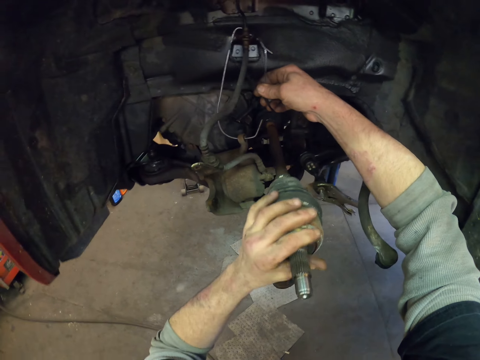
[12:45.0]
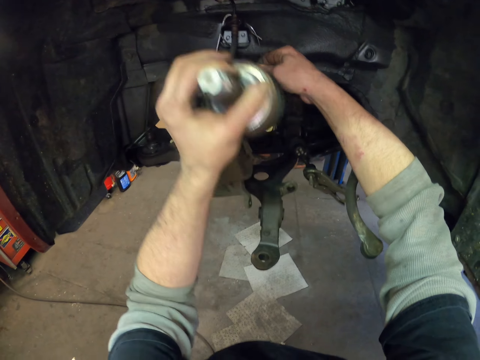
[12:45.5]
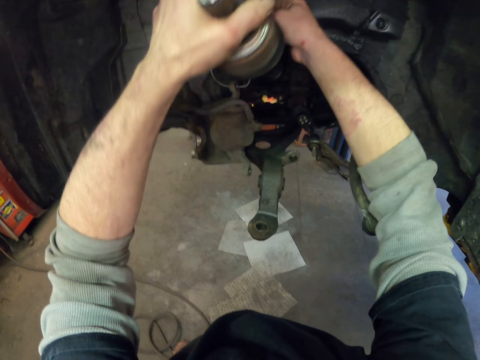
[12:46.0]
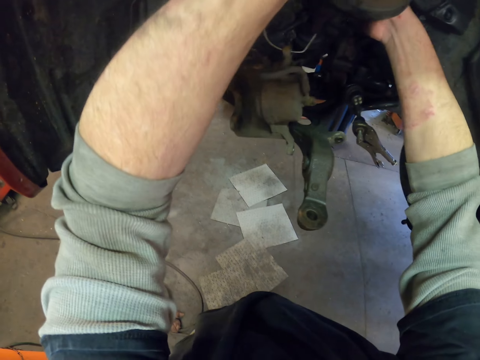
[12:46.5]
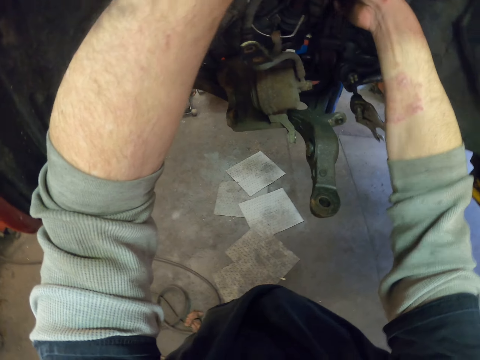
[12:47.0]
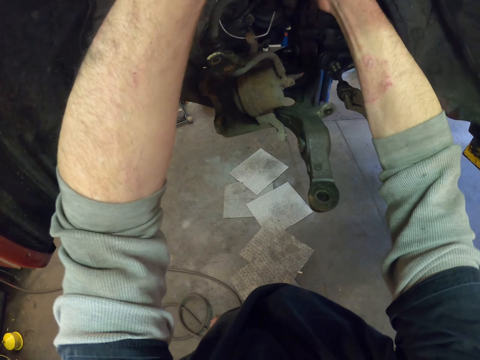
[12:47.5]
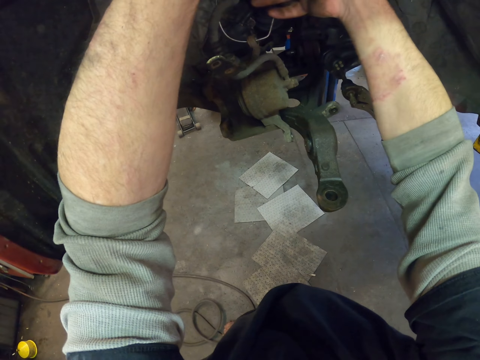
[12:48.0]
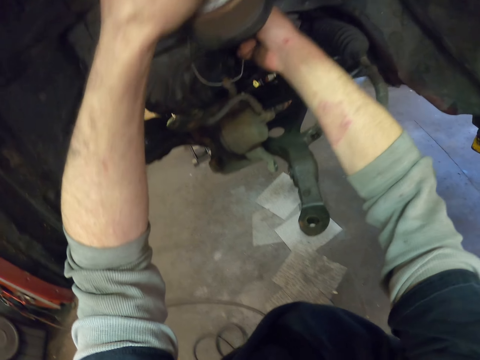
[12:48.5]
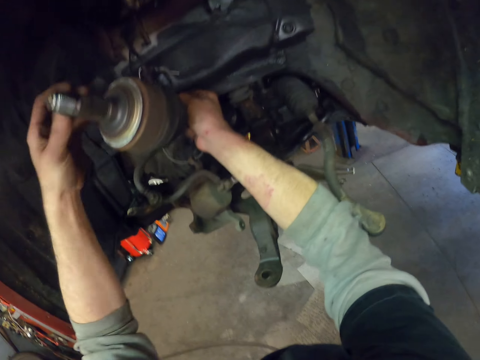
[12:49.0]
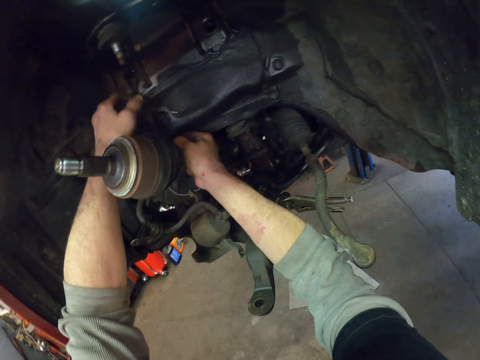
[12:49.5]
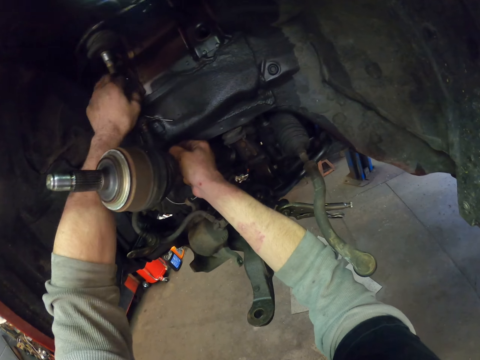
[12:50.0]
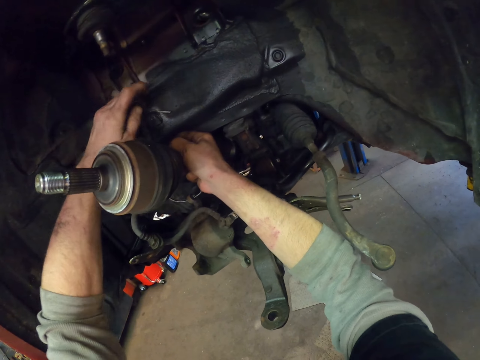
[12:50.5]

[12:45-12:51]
The camera wearer adjusts the forklift.

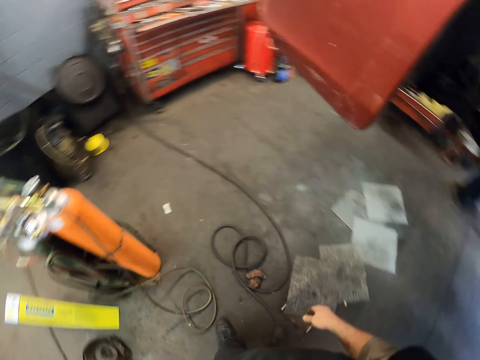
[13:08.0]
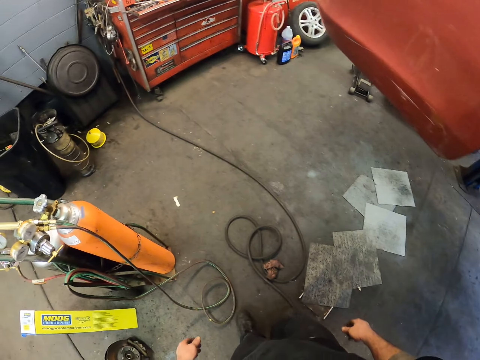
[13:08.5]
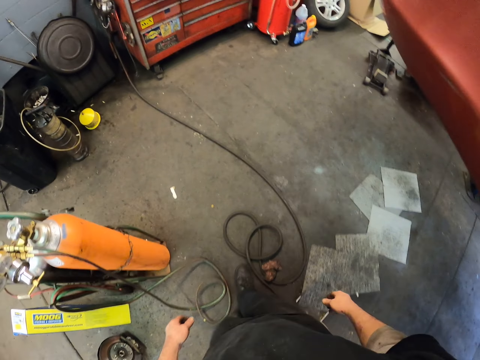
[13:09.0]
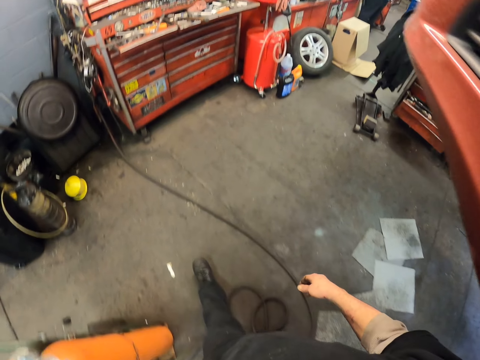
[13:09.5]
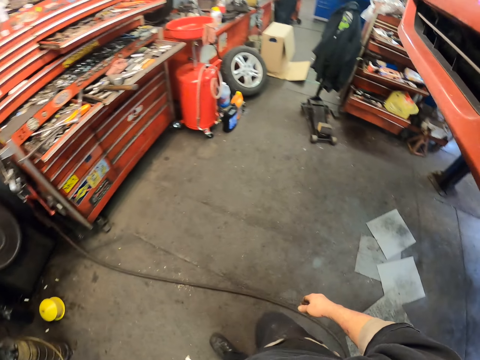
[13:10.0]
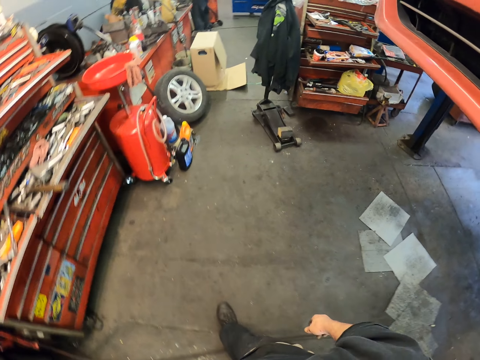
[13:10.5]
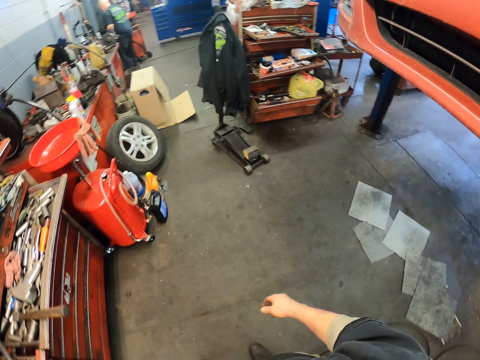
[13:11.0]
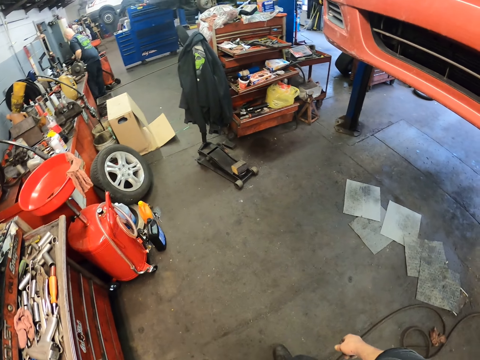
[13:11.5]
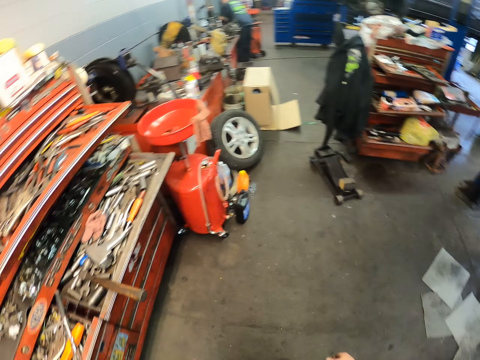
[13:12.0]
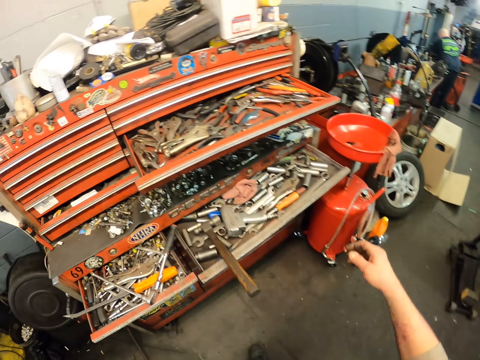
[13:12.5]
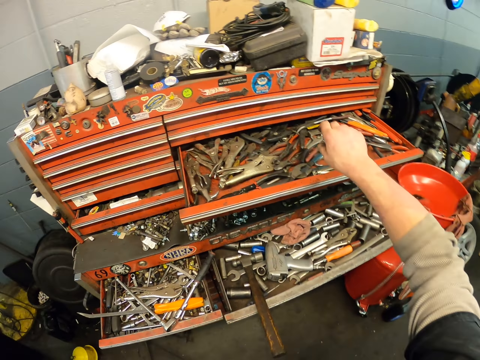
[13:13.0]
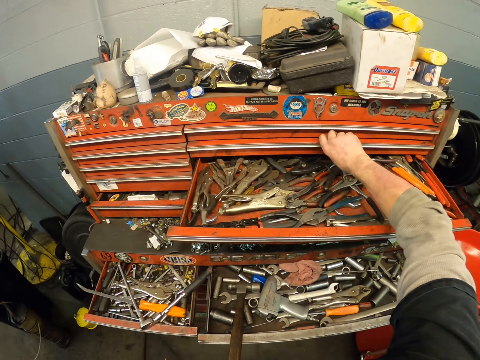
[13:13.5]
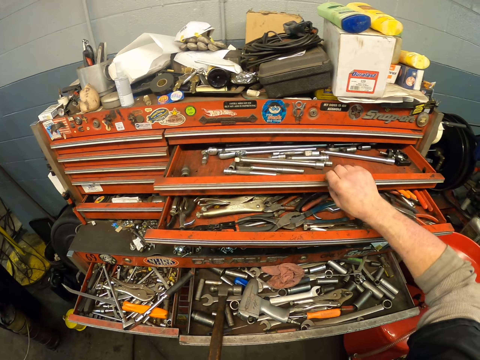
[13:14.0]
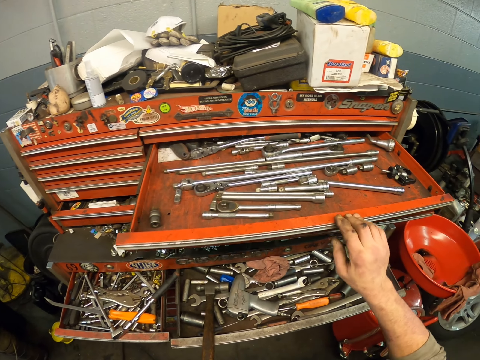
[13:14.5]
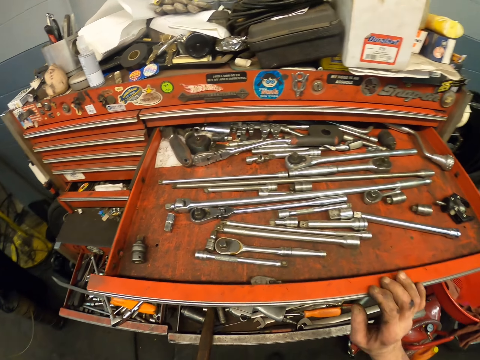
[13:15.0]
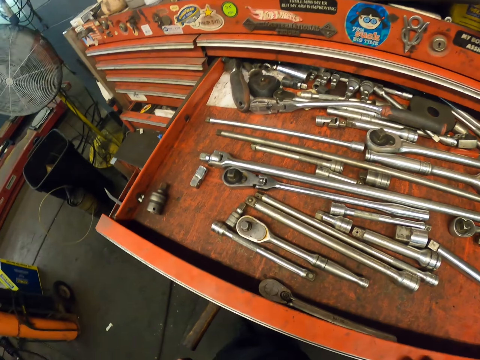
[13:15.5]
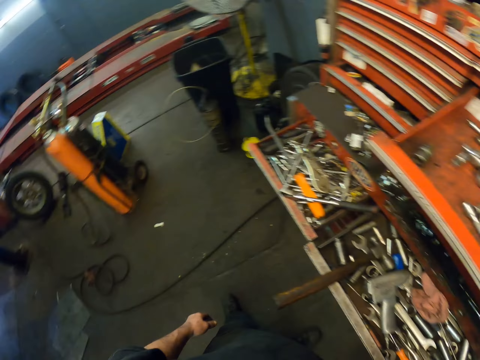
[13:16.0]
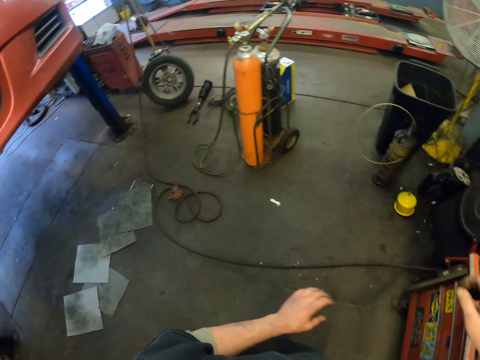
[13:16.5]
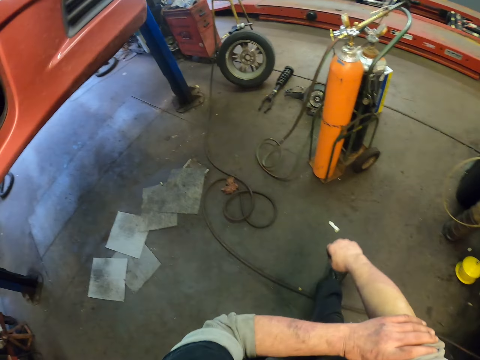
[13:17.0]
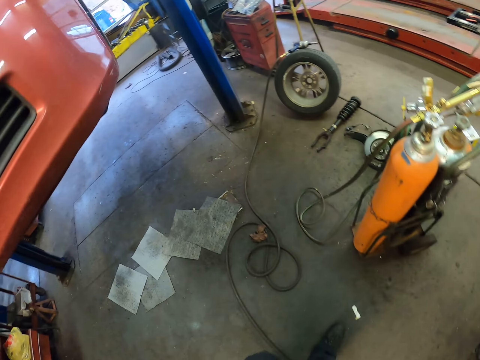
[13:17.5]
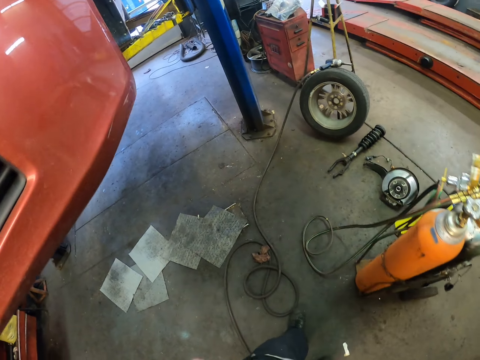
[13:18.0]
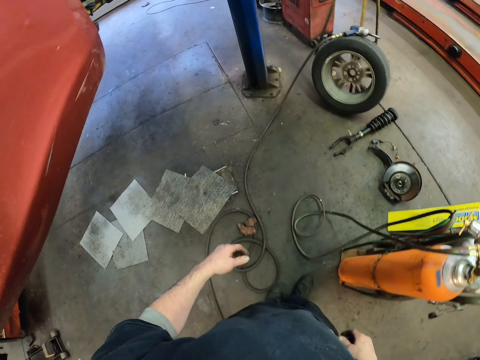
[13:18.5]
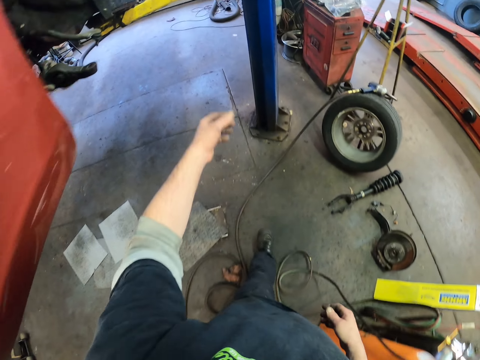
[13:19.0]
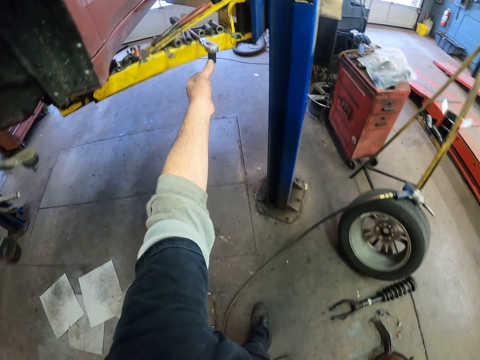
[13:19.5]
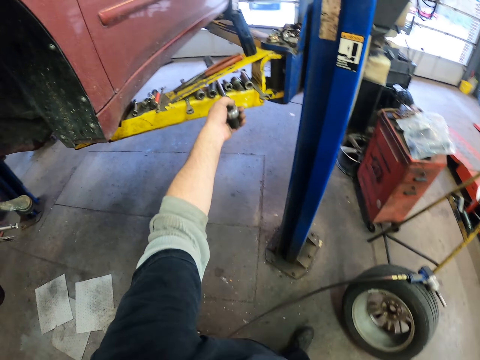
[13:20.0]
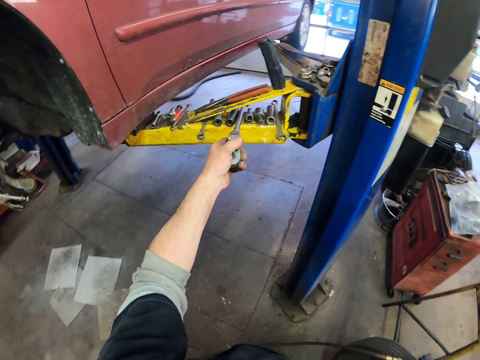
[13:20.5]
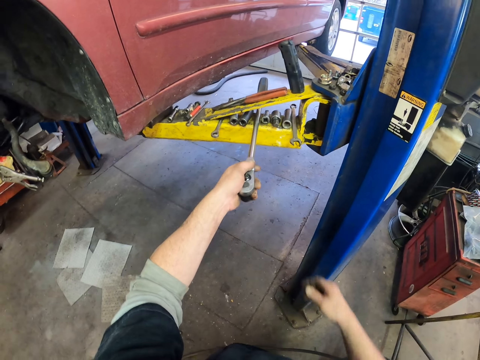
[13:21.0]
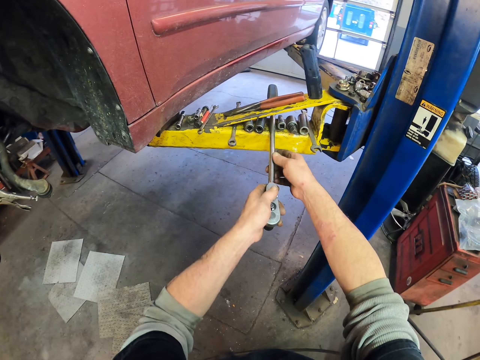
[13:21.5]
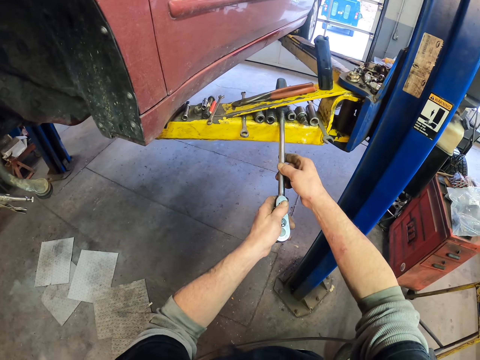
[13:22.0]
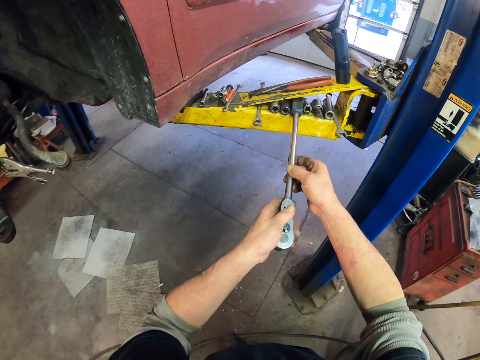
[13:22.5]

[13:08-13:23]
The camera wearer makes a step. They walk around. They open the toolbox. They walk around. They pick up the spanner.

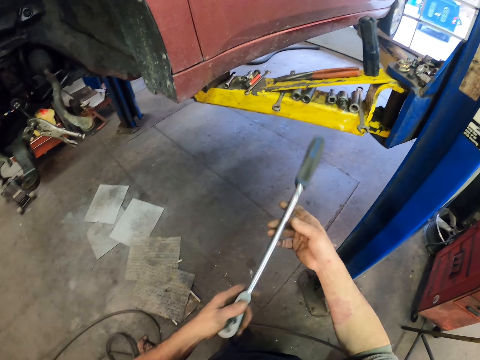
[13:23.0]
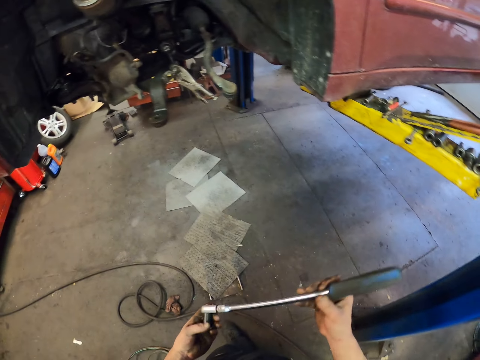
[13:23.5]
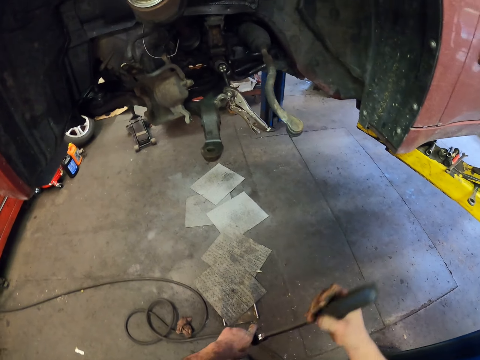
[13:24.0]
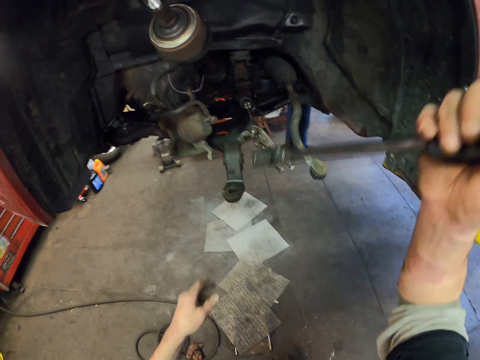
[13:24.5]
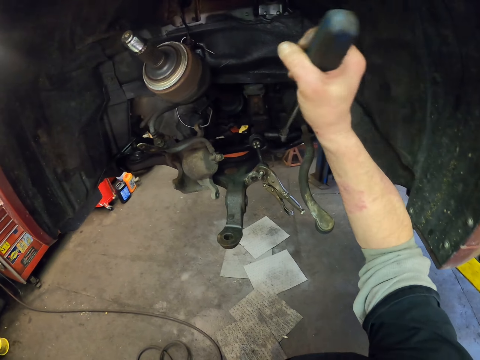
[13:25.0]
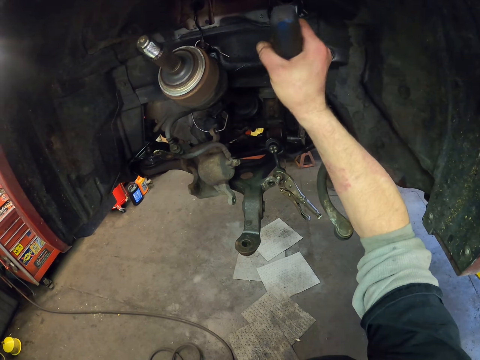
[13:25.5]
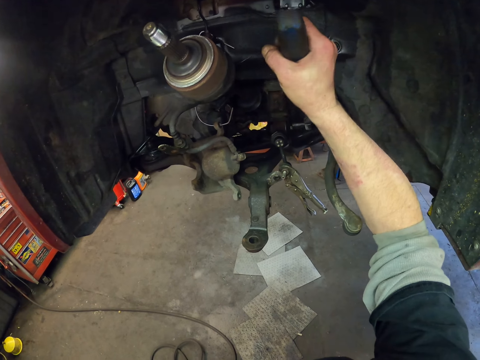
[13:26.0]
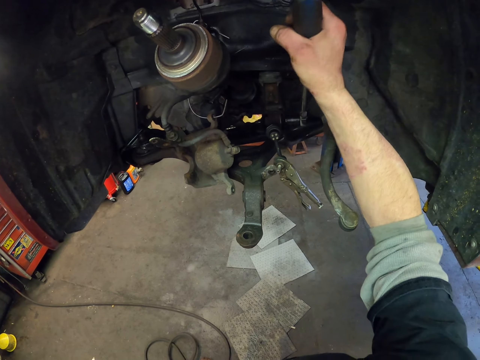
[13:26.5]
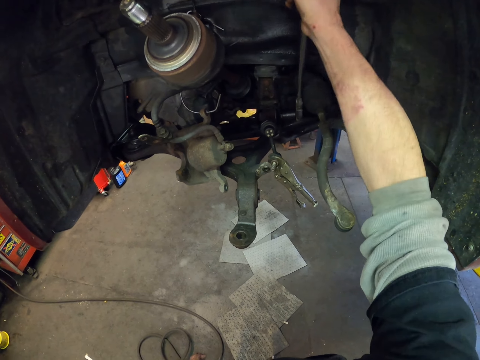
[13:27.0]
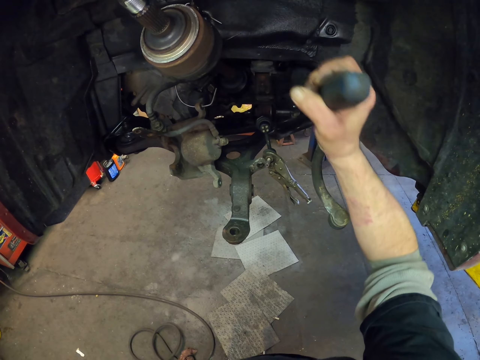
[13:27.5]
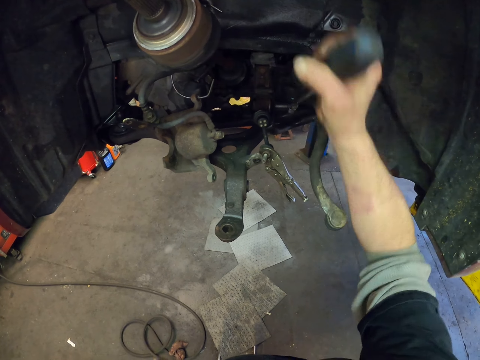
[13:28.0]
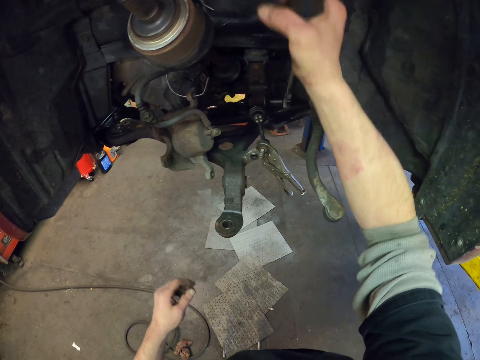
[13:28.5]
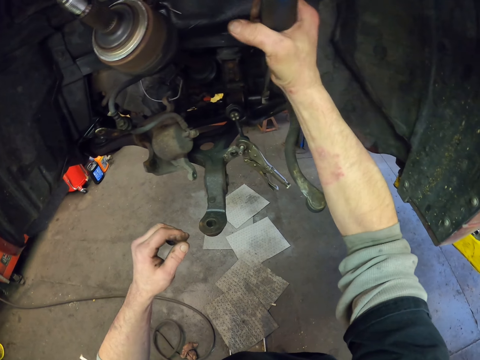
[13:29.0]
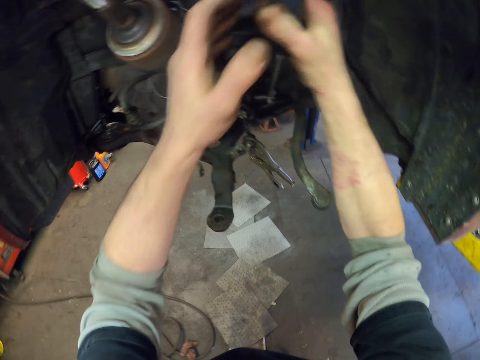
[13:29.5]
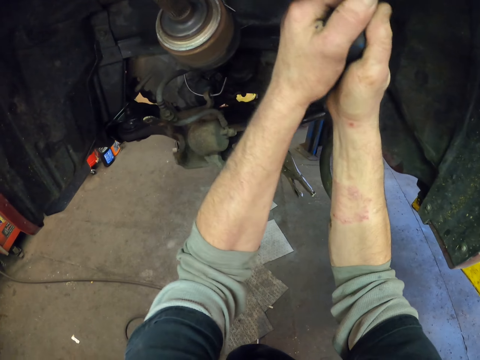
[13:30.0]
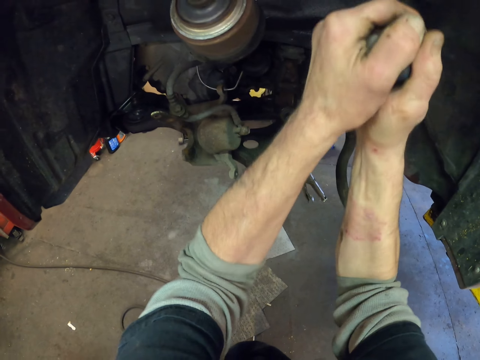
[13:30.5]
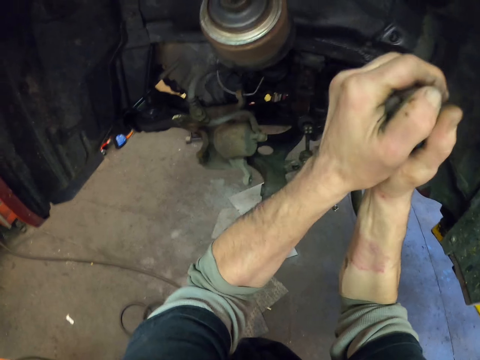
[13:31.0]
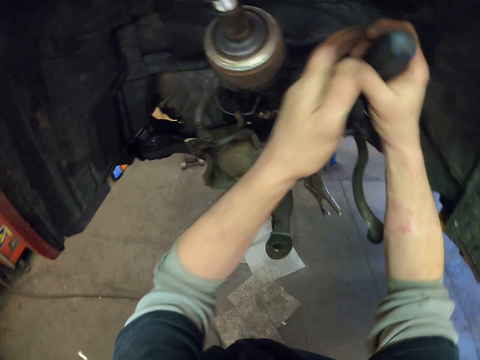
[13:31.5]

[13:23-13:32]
The camera wearer takes the spanner. They tighten the bolts. They adjust the forklift.
